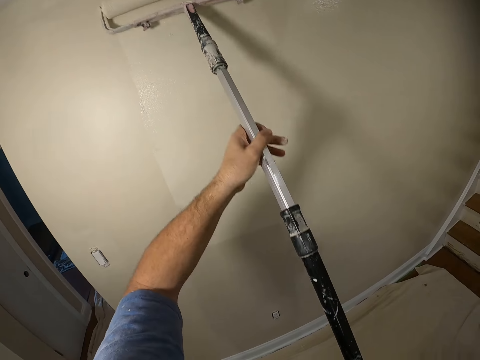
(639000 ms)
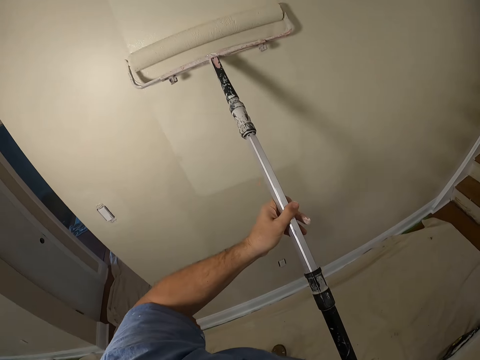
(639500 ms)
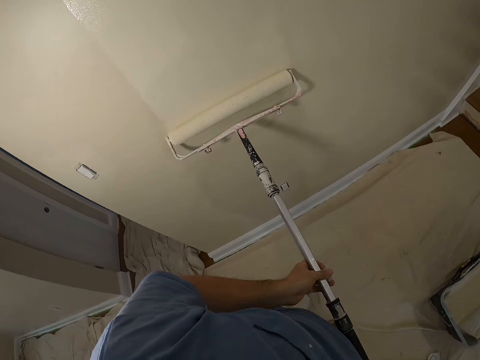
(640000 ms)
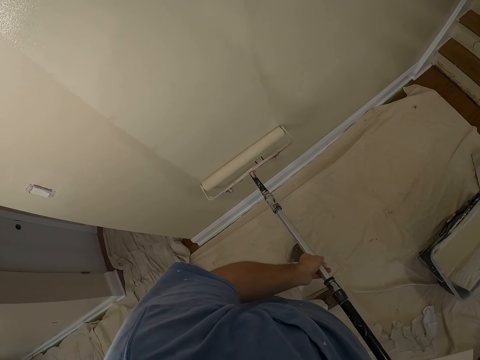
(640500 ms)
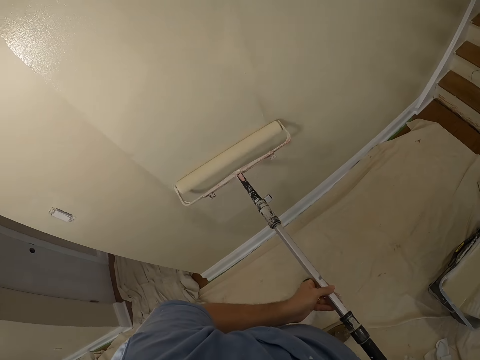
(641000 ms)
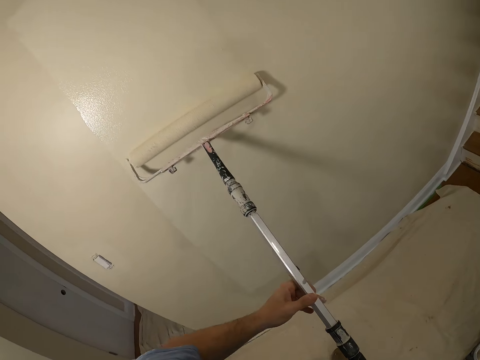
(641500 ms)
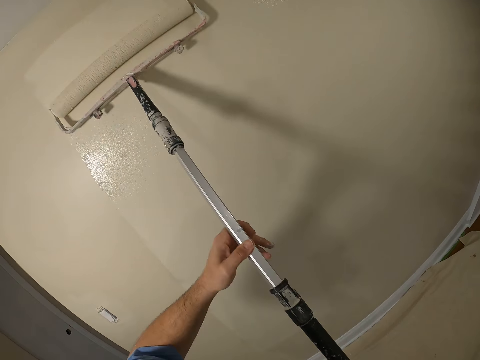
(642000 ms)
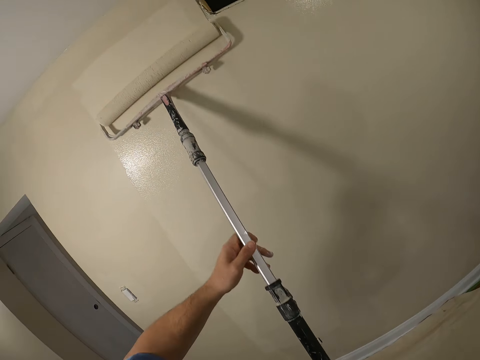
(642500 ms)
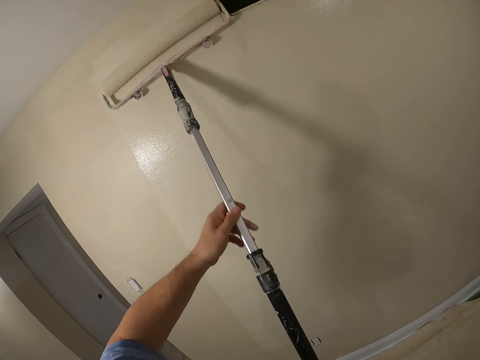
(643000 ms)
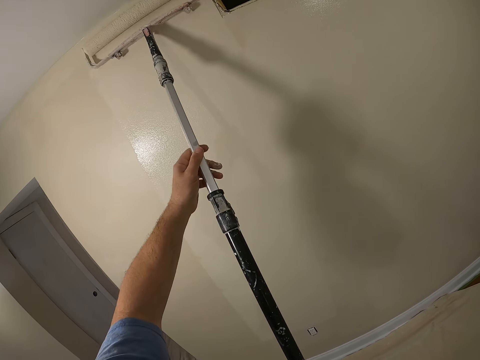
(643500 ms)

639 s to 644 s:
The camera wearer paints the wall with the roller.

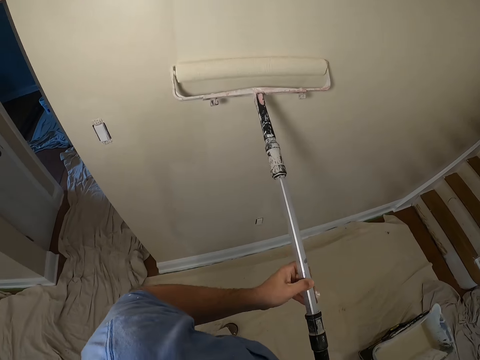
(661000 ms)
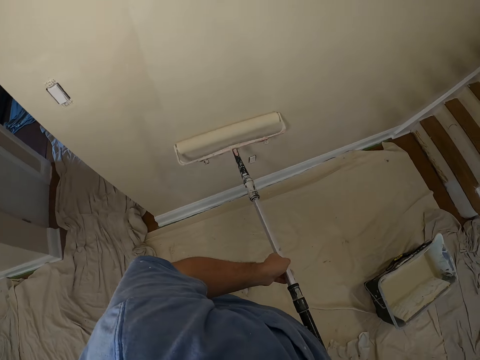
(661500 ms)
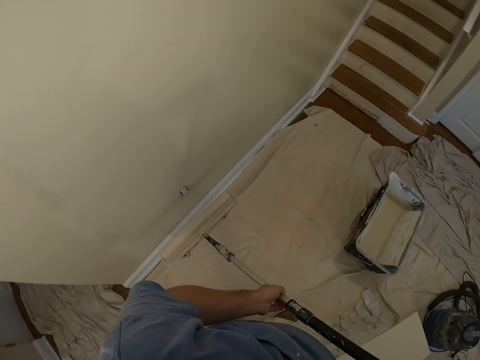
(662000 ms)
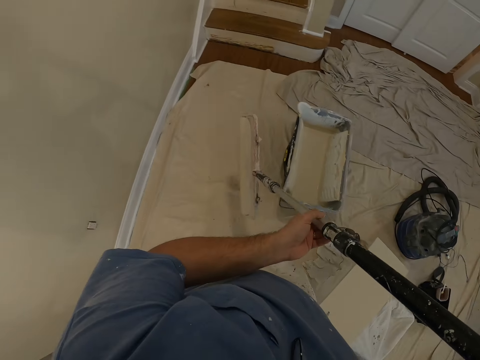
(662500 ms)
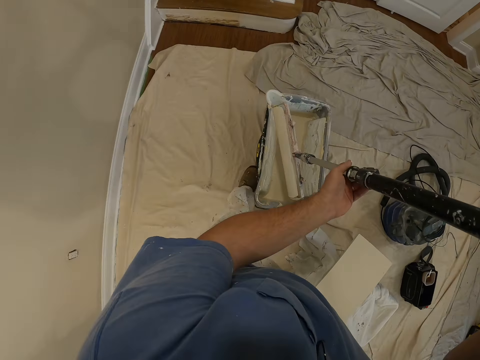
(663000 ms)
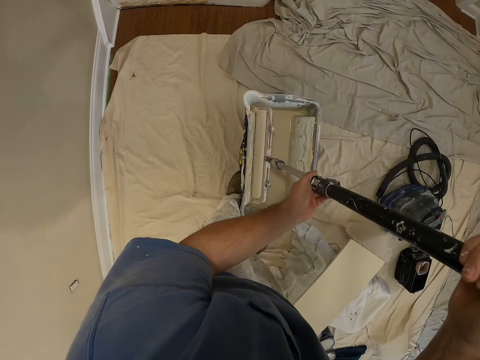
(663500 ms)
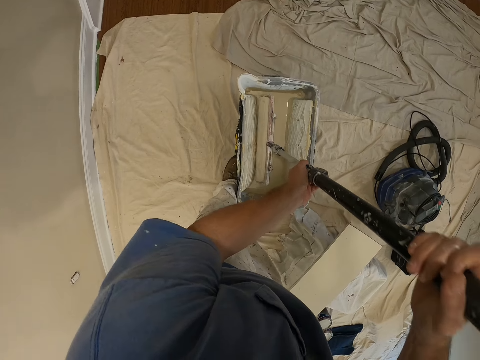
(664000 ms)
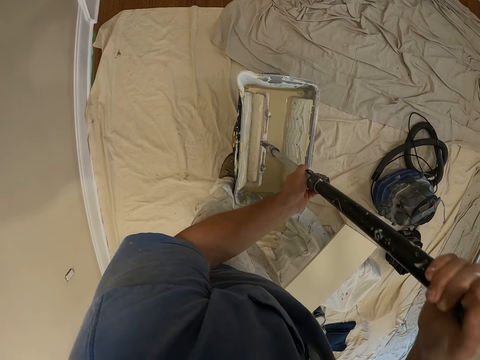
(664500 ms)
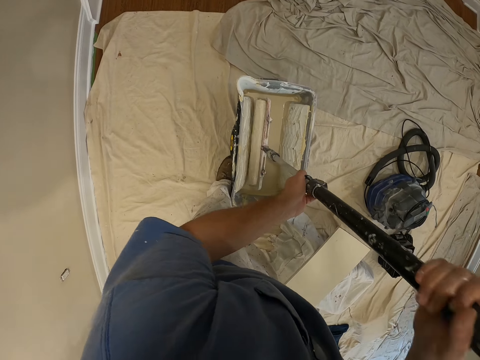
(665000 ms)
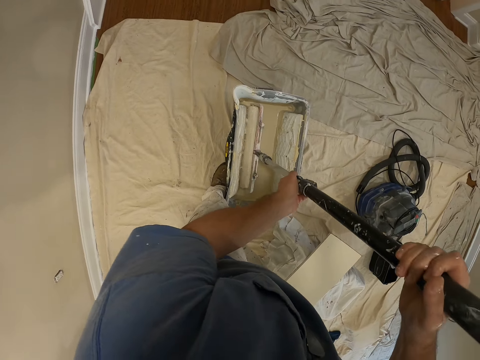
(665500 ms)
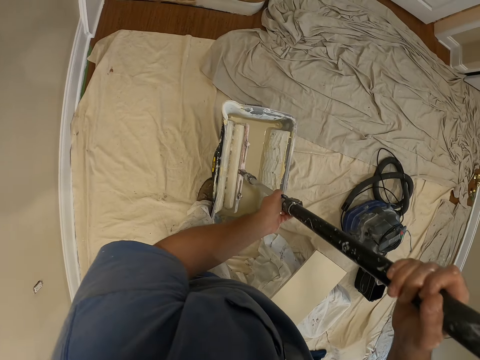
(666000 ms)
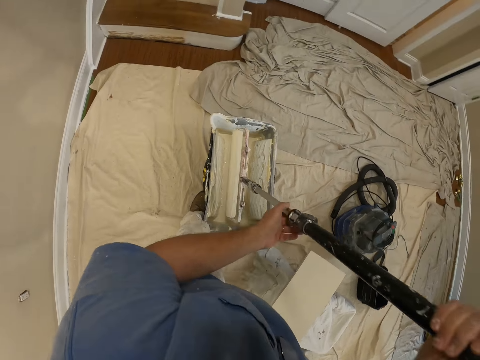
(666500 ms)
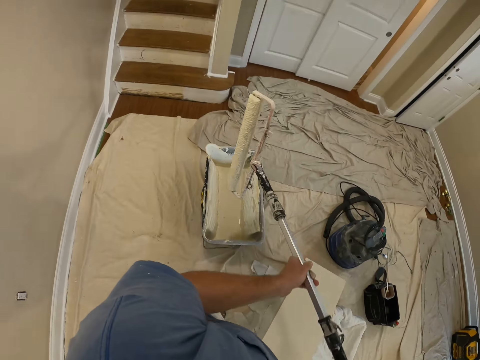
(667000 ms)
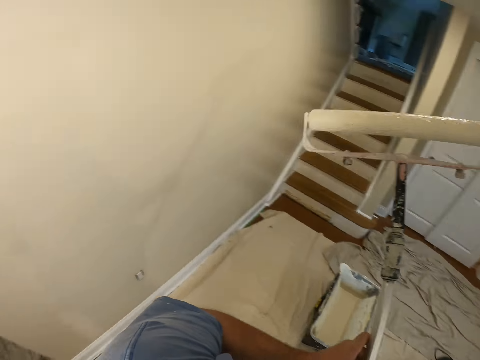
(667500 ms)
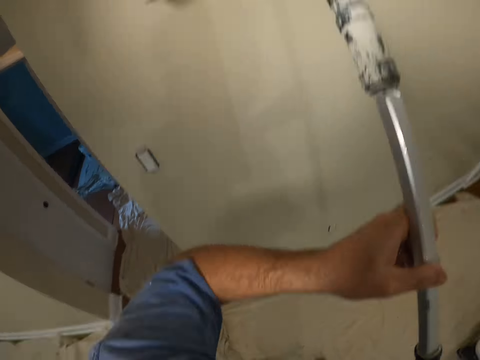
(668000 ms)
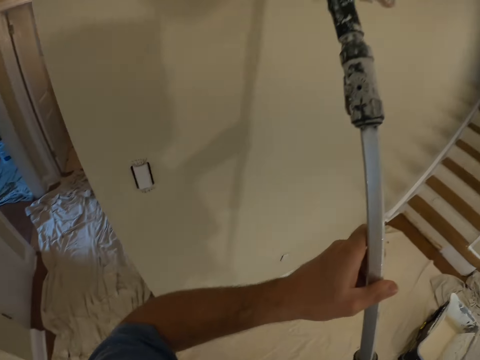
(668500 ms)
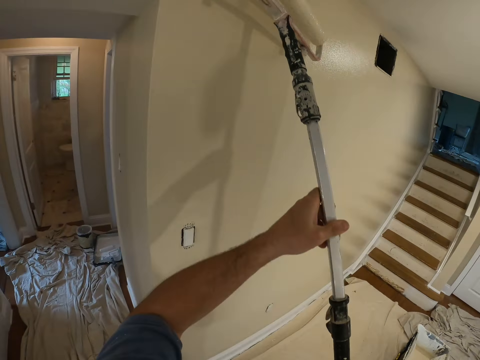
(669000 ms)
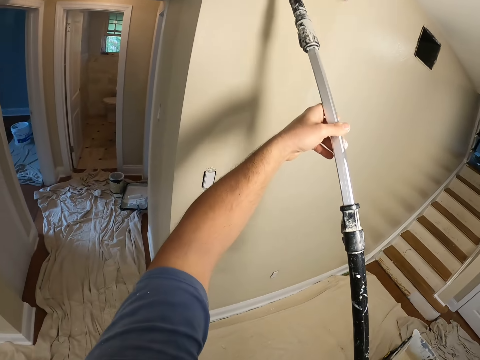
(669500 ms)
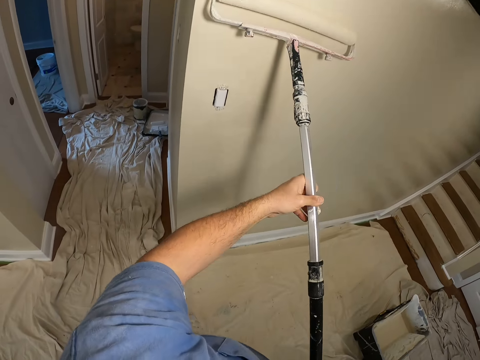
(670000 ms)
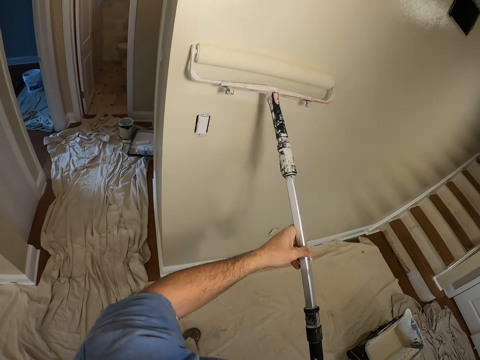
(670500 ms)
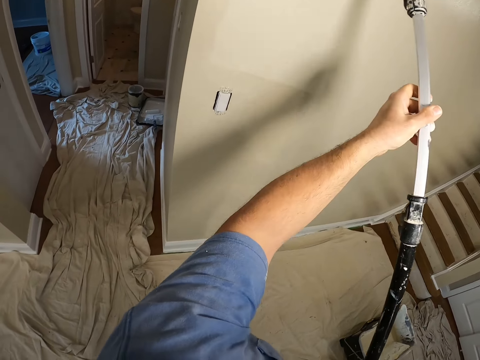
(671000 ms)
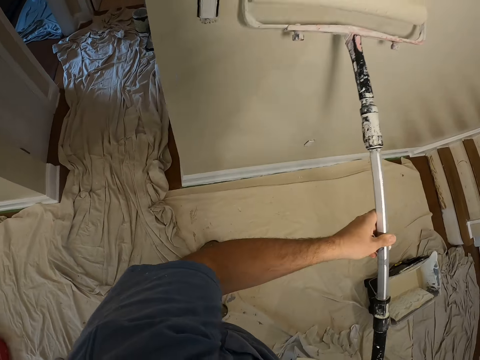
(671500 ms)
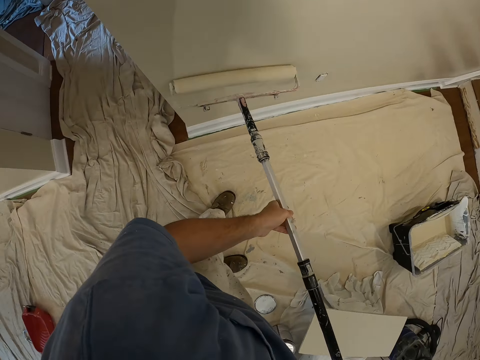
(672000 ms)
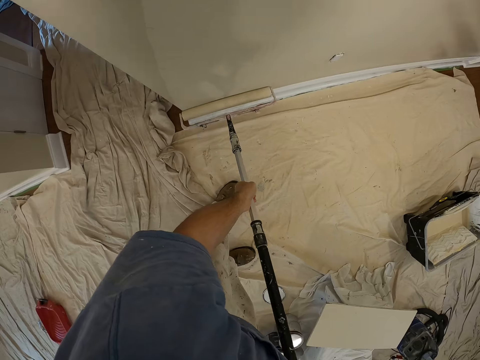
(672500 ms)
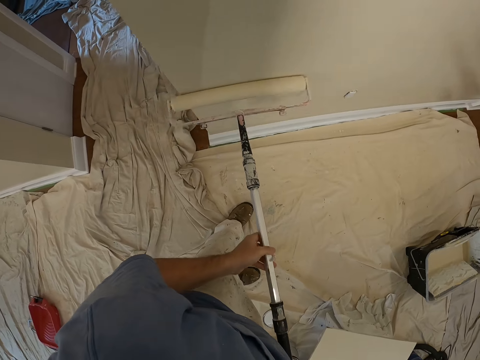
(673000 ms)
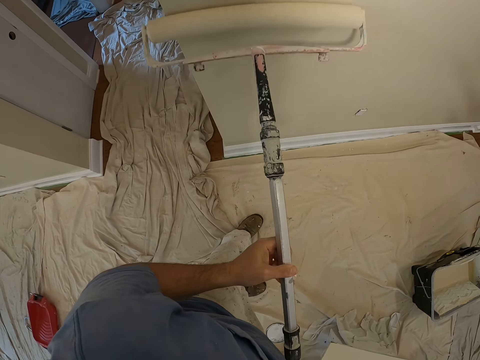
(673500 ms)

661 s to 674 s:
The camera wearer dips the roller into the paint bucket. They spread paint on the roller. They take out the roller from the paint bucket. They paint the wall.

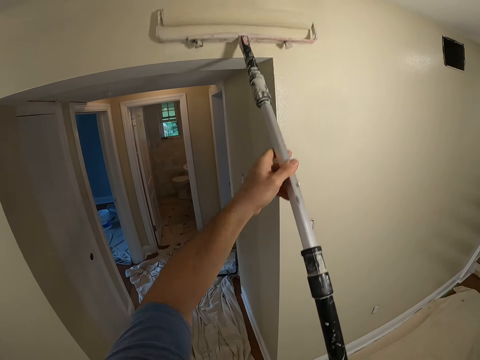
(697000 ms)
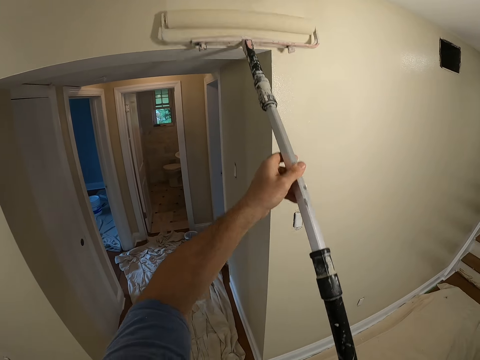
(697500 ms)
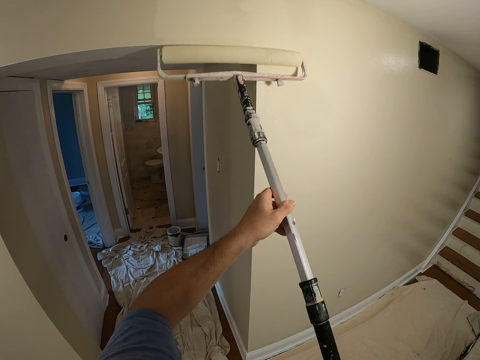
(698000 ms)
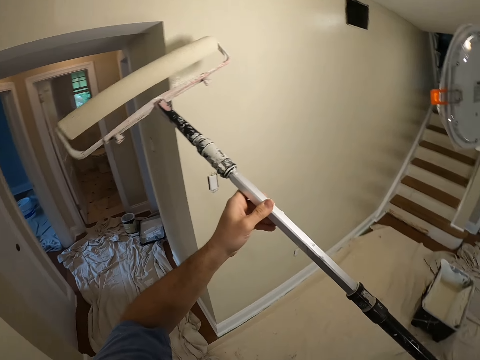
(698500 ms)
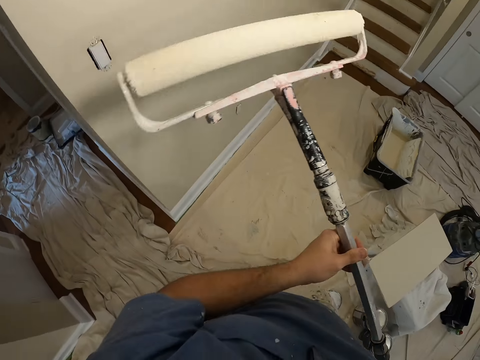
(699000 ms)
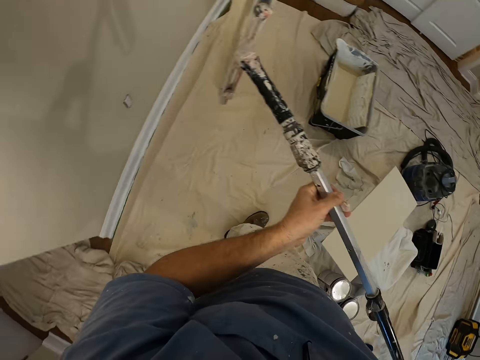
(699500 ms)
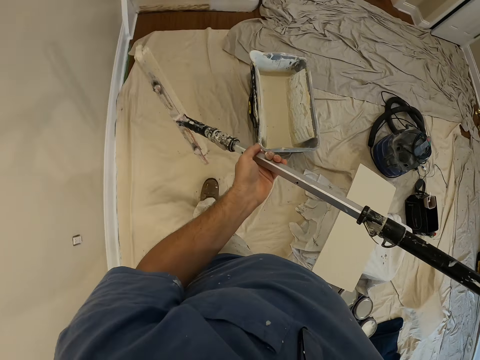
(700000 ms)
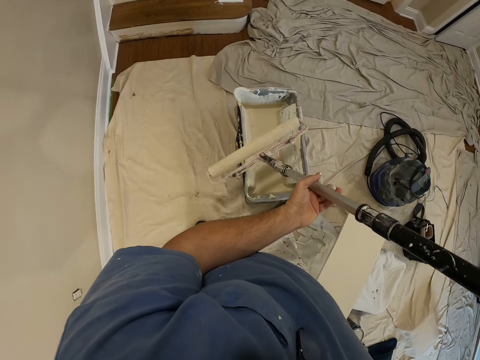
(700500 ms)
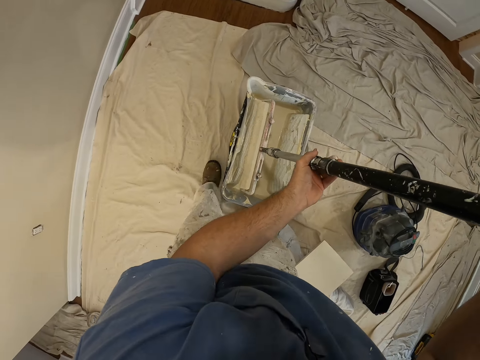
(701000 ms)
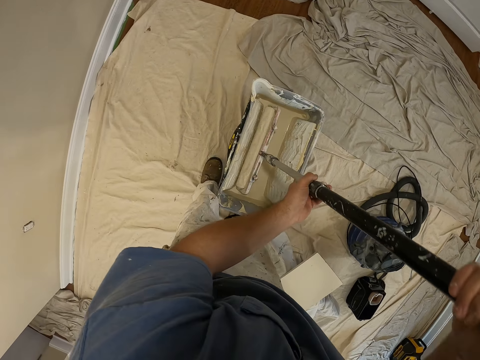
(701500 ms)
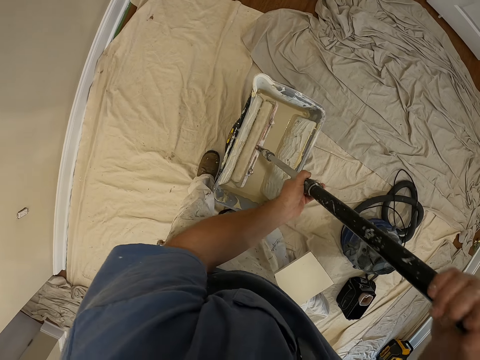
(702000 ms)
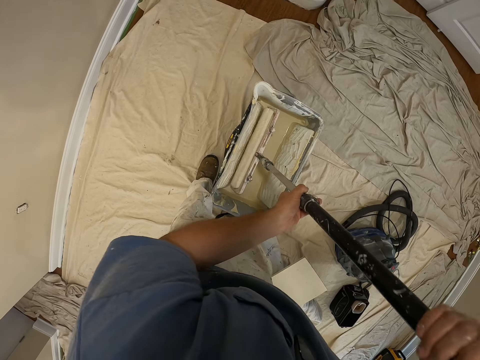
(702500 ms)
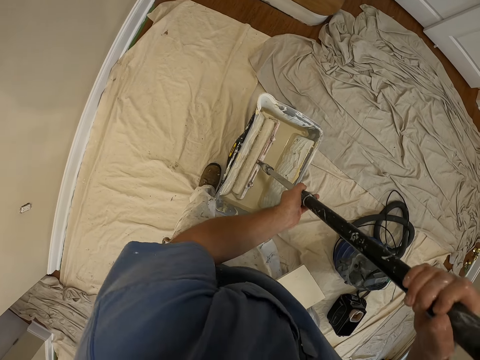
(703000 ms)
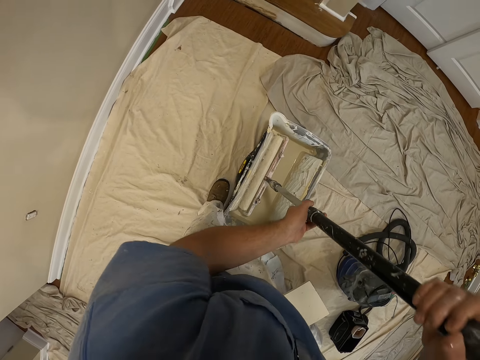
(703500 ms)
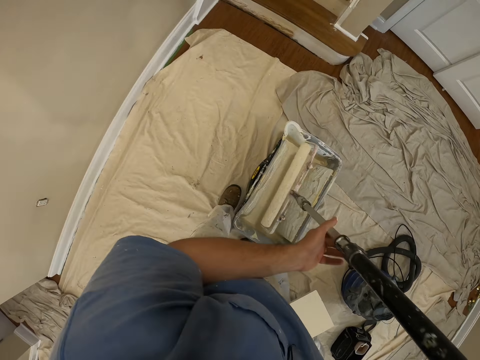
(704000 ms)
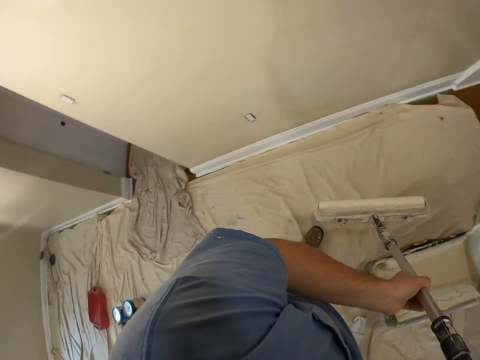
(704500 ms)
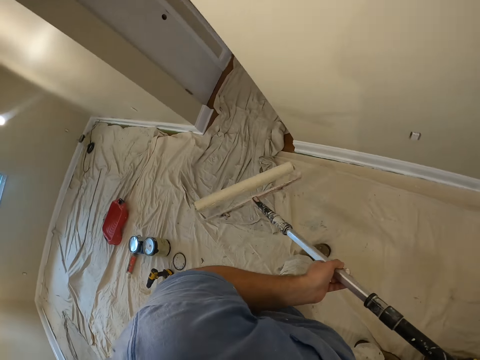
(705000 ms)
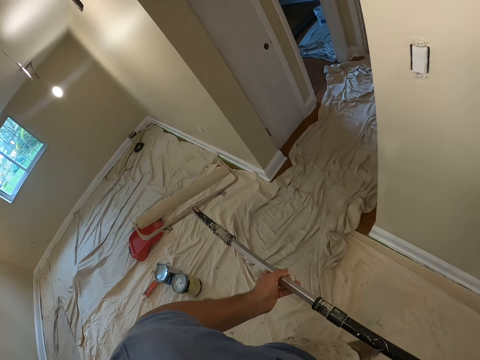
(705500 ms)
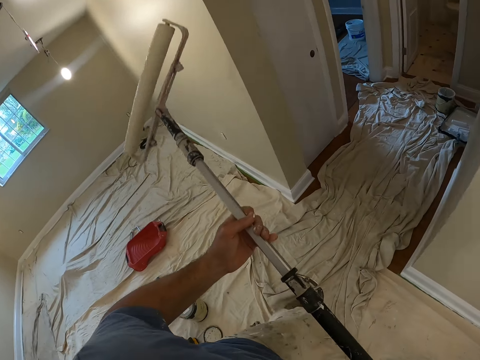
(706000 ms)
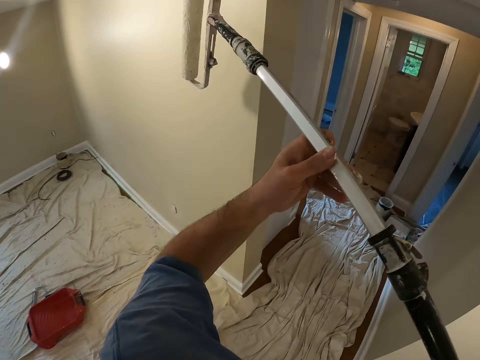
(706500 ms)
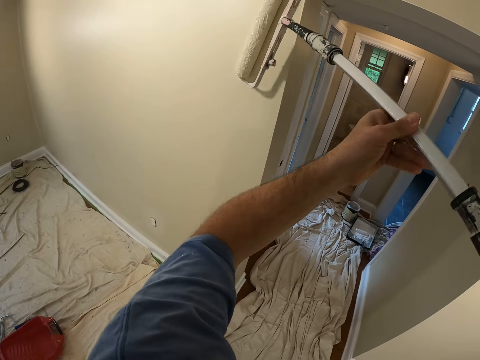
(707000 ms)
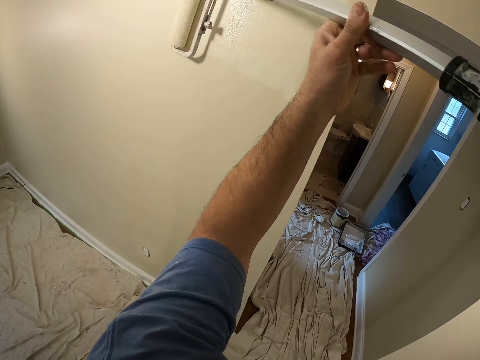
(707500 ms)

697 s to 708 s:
The camera wearer walks towards the paint bucket. They stop painting. They dip the roller into the paint bucket. They spread paint on the roller. They walk around a room towards the wall. They paint the wall using the roller.
